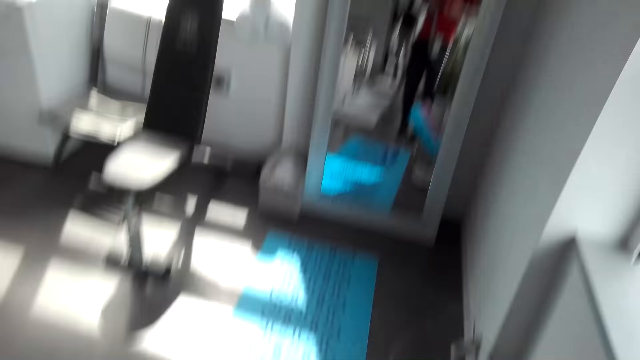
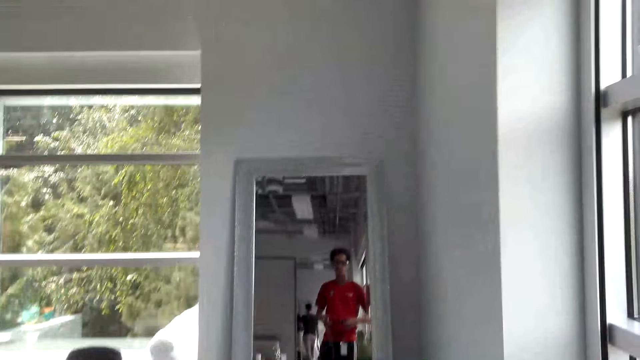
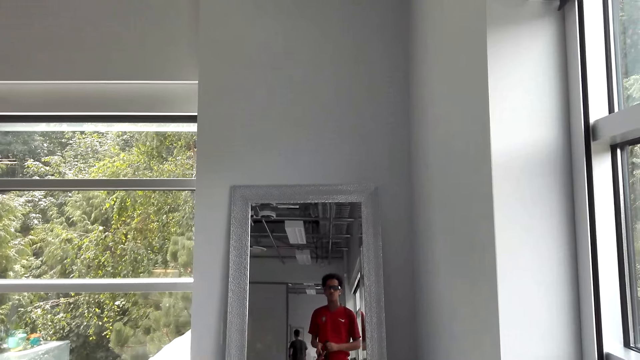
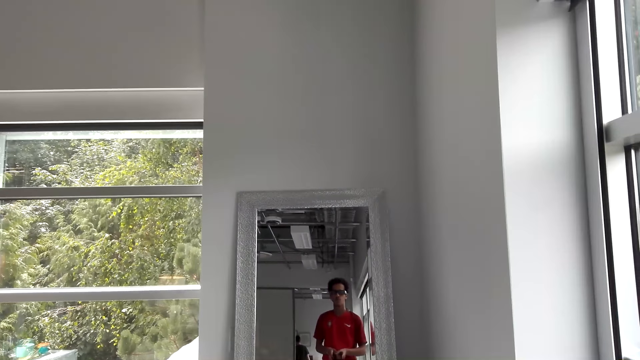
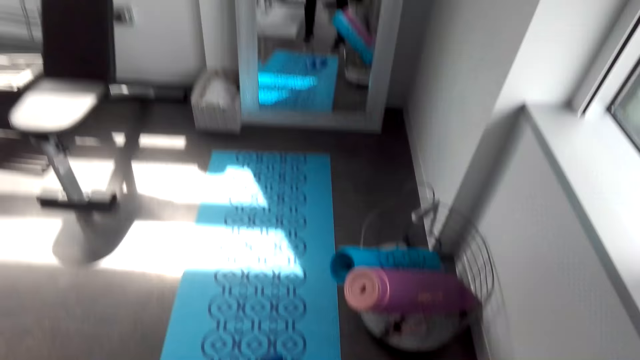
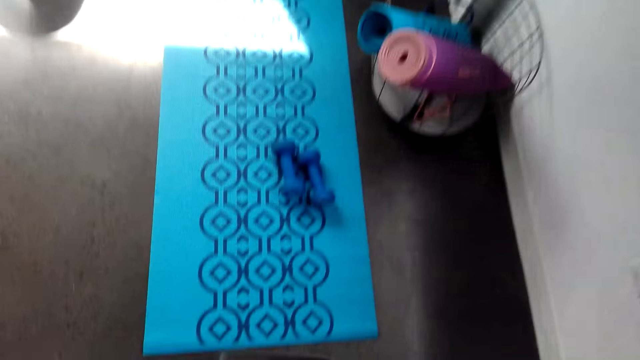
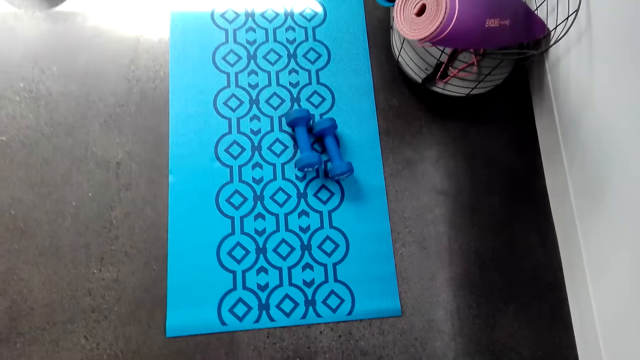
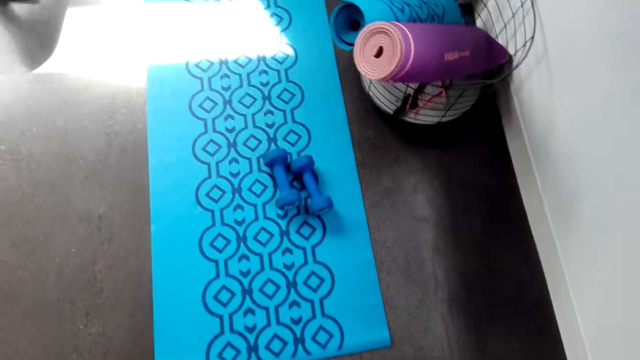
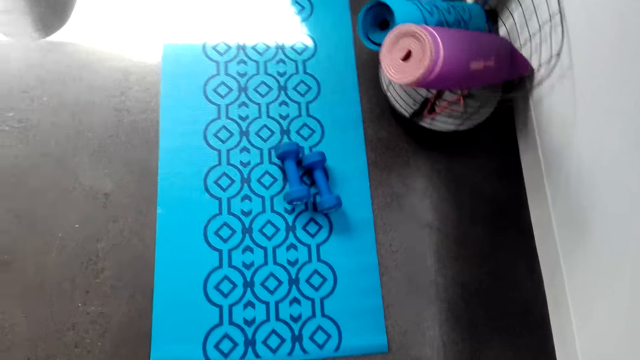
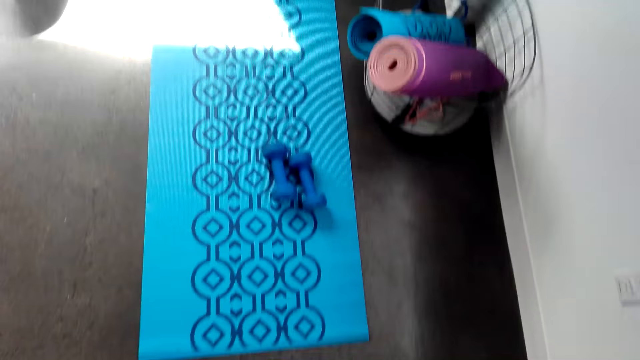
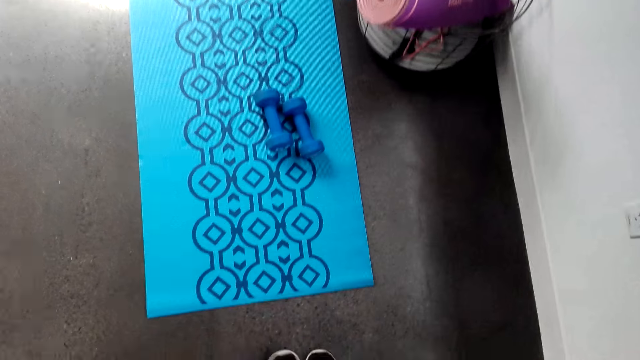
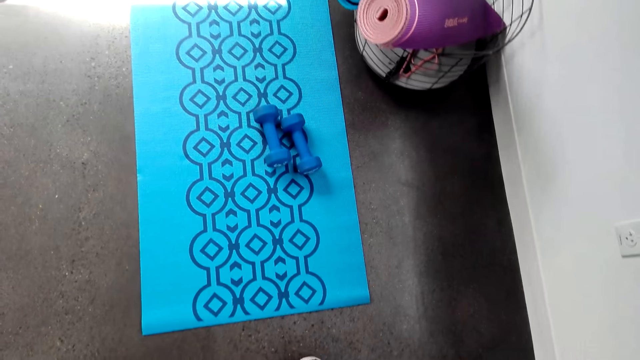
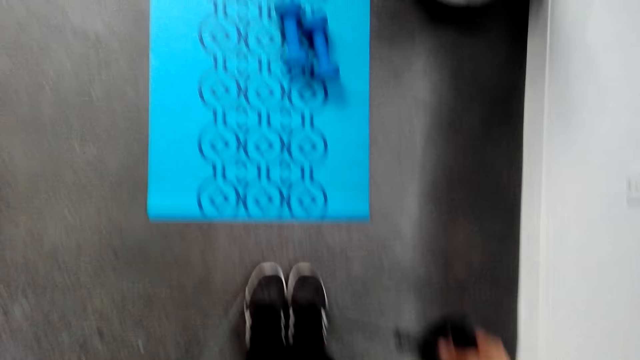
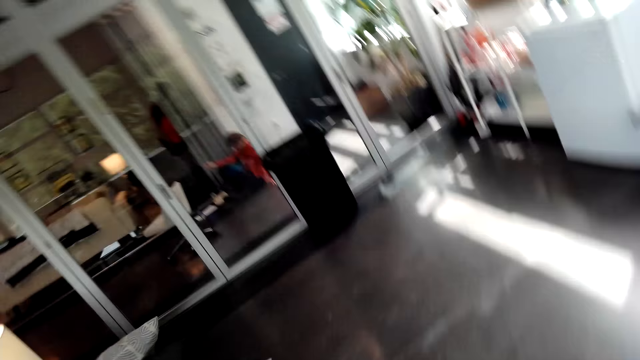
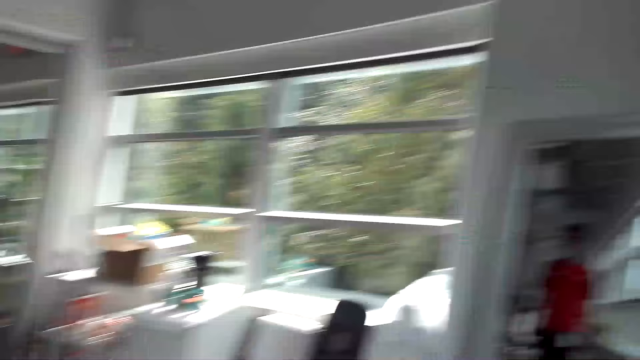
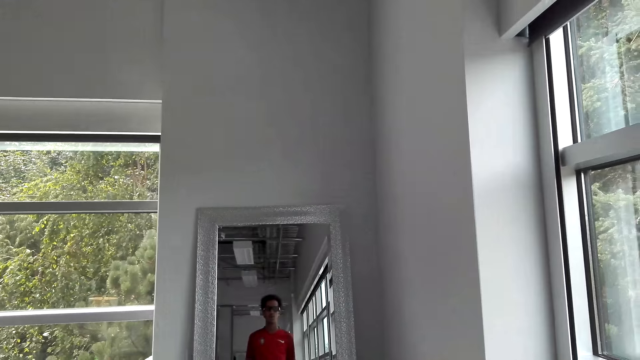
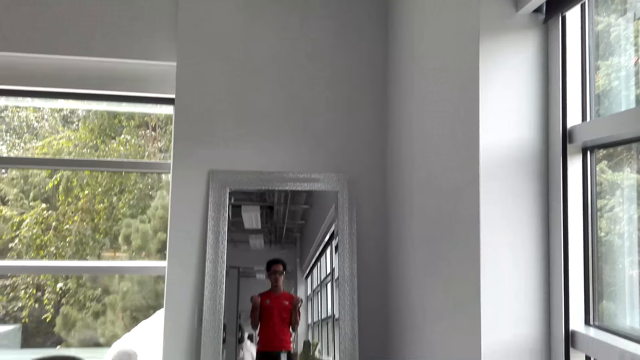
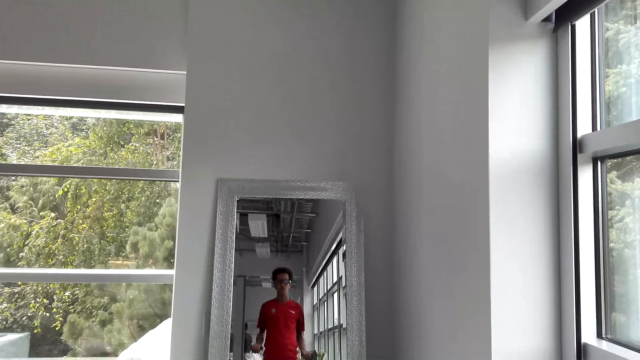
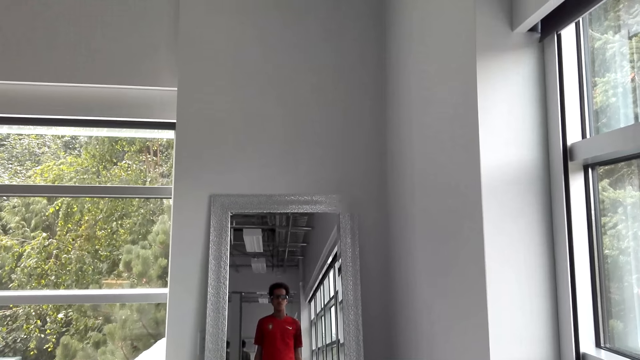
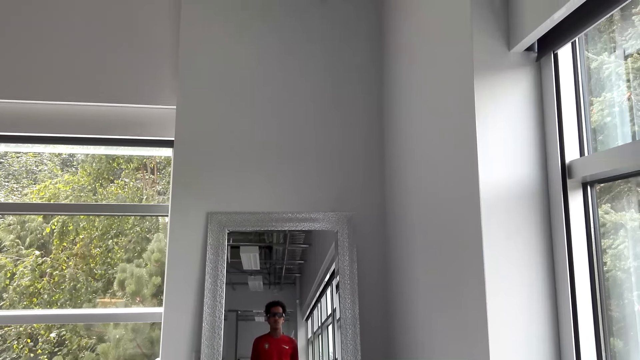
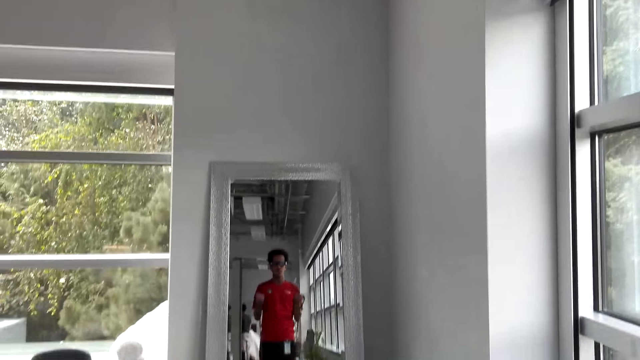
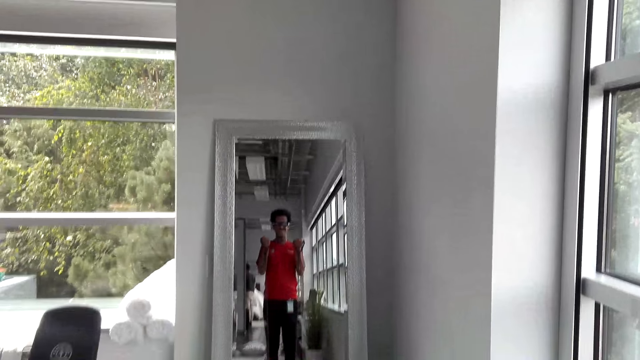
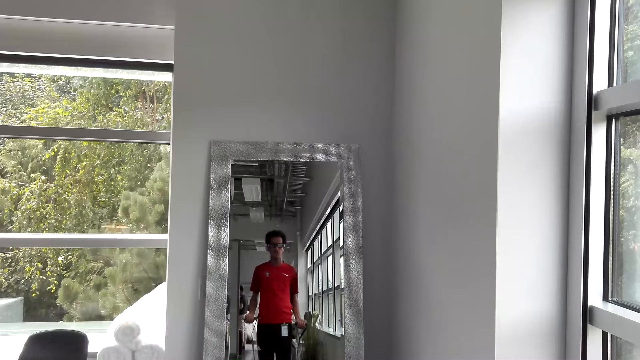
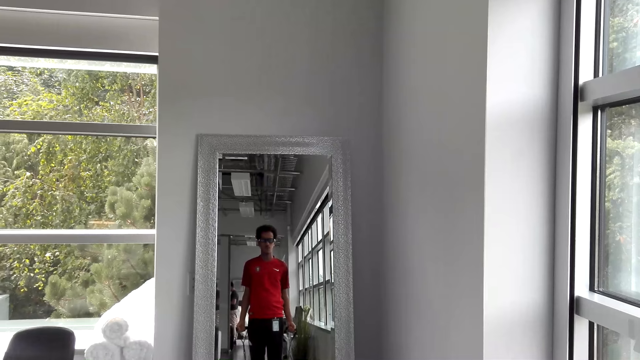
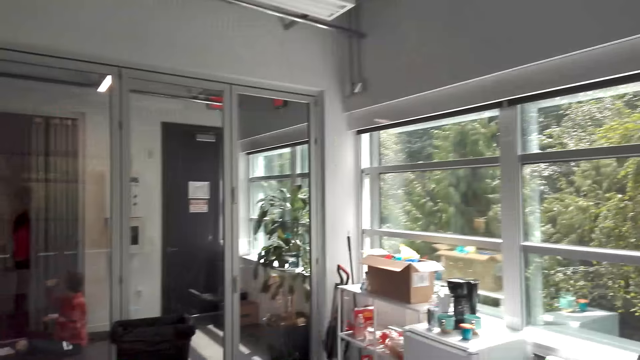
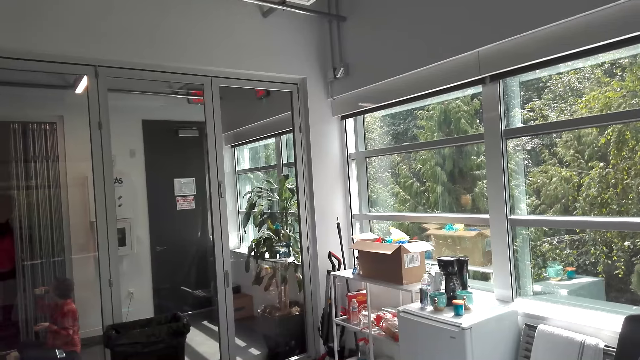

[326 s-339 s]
The camera wearer steps on the elastic pull rope. They pull on the elastic pull rope up and down. They do exercise with the training rope.

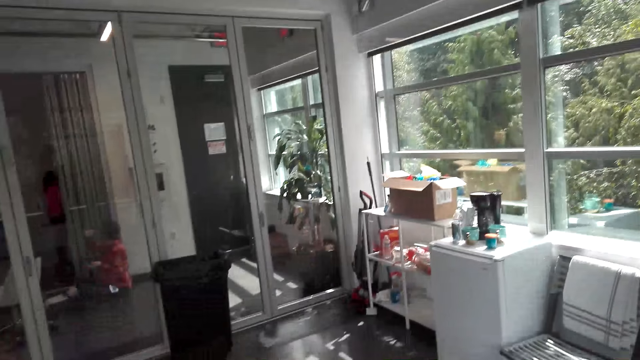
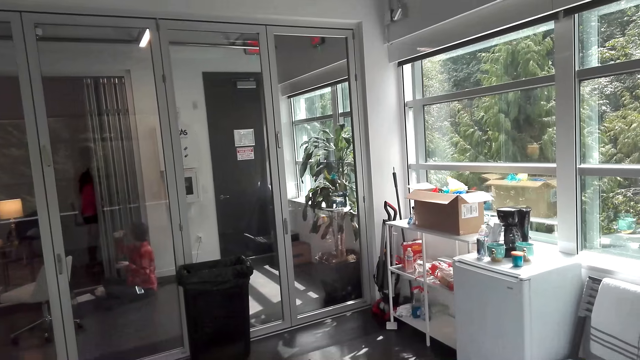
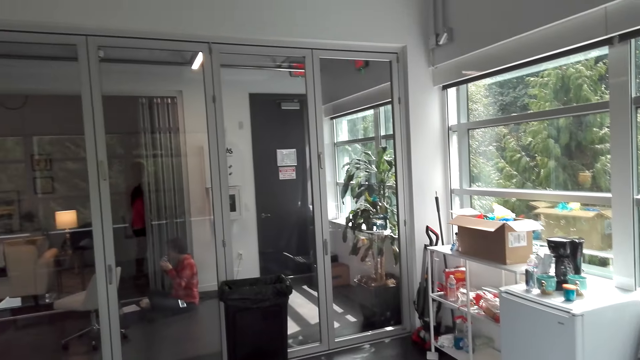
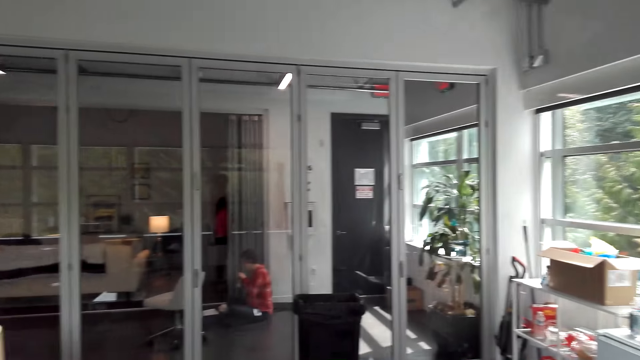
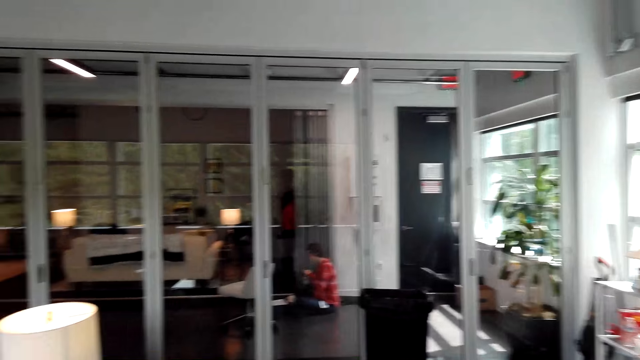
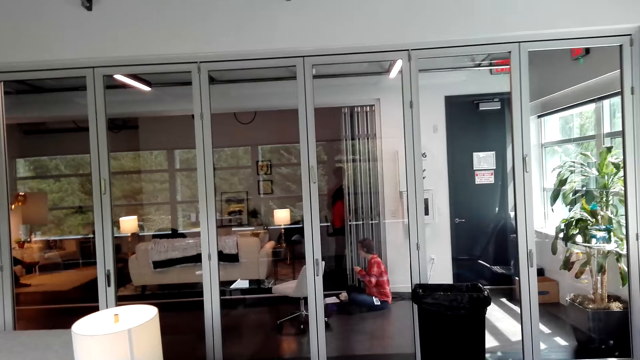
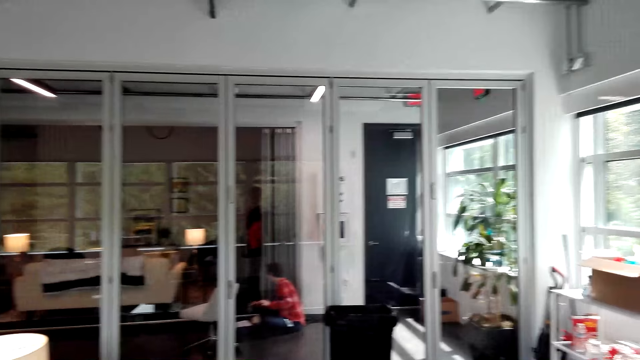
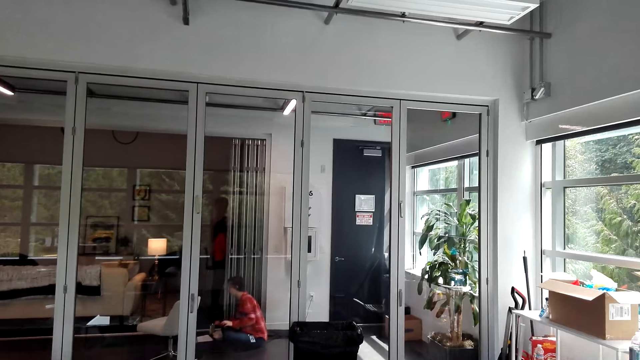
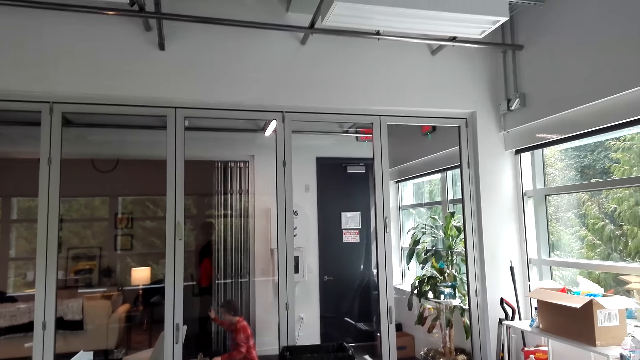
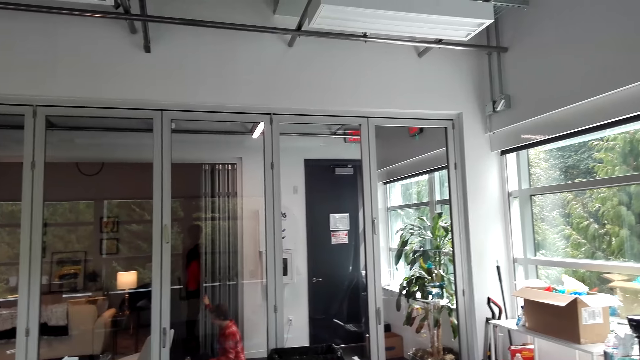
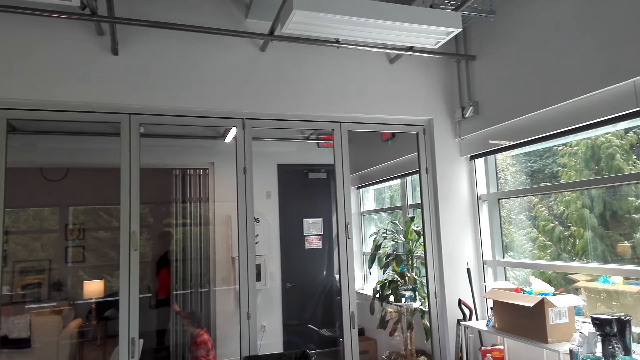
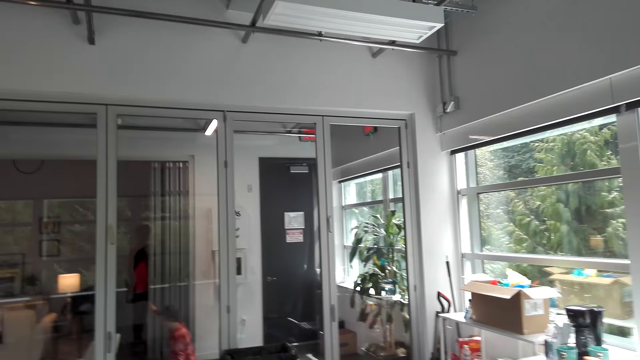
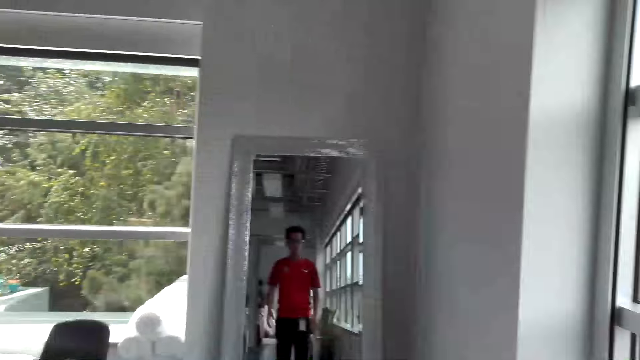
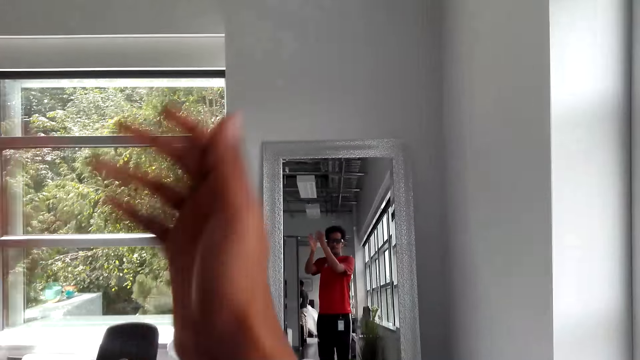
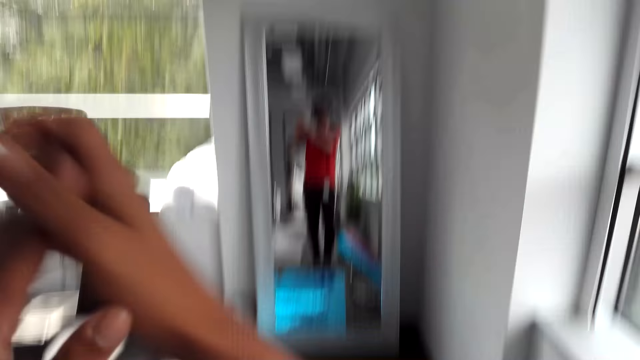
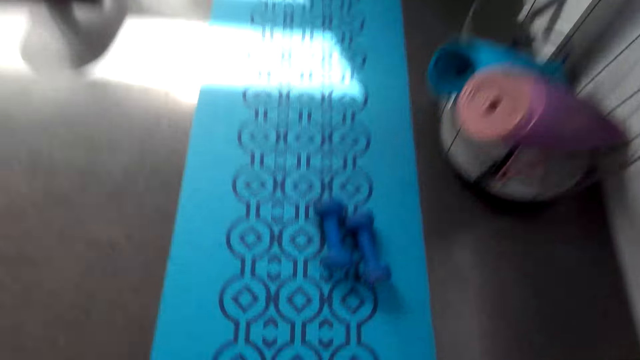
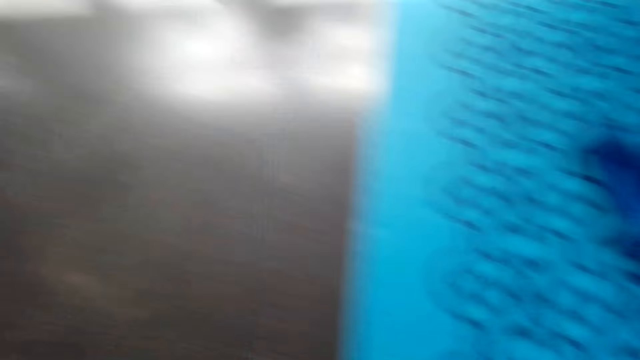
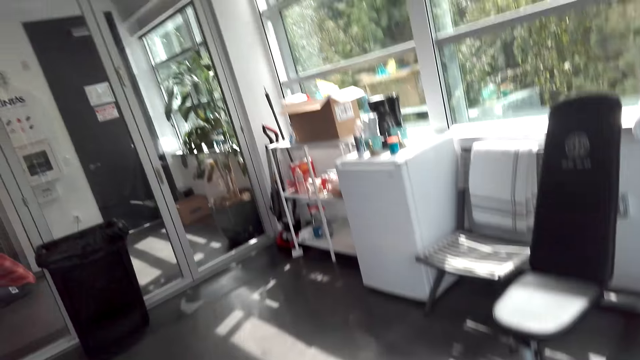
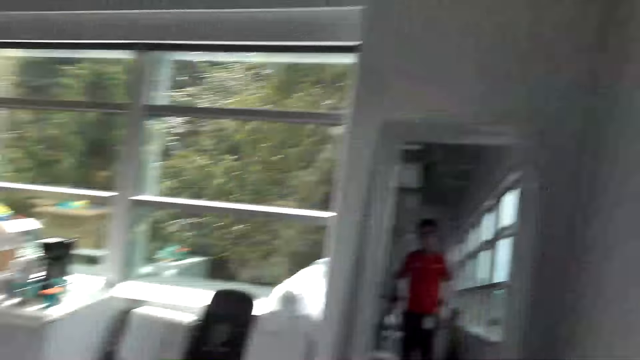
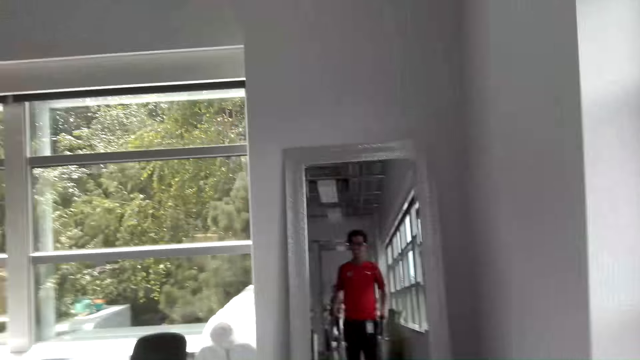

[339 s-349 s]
The camera wearer claps his hands in the room. He picks up an elastic pull rope from the floor.
